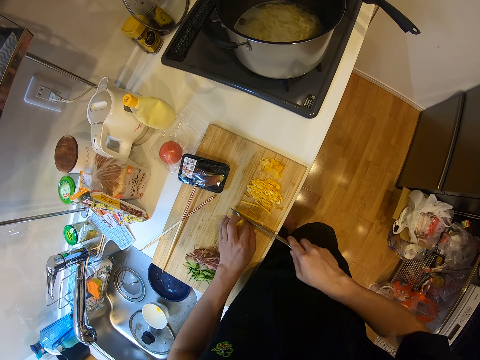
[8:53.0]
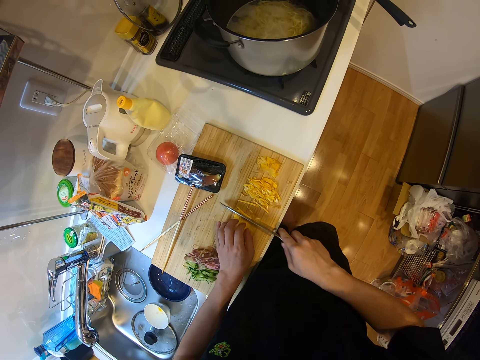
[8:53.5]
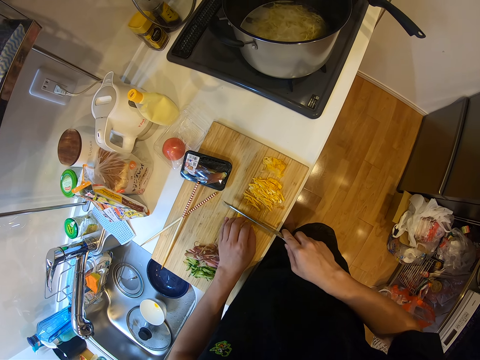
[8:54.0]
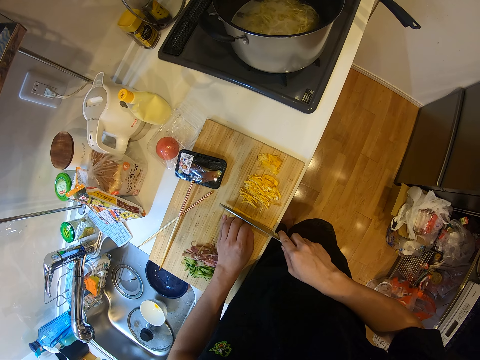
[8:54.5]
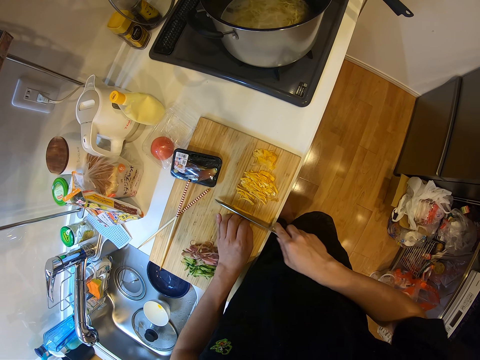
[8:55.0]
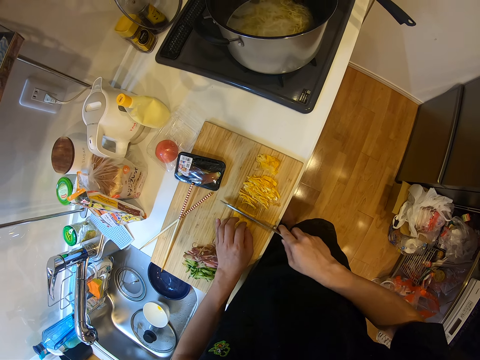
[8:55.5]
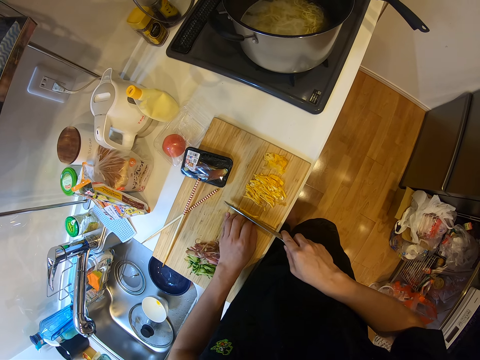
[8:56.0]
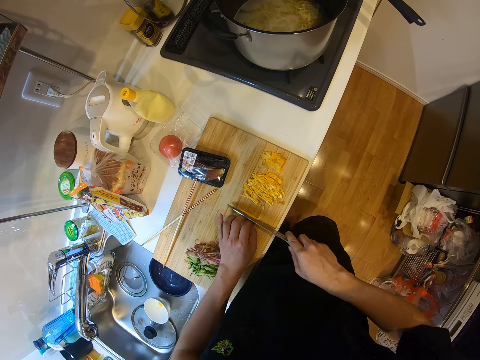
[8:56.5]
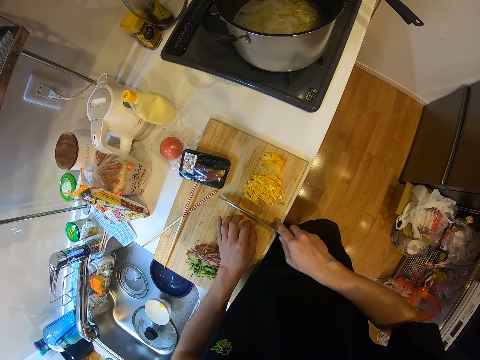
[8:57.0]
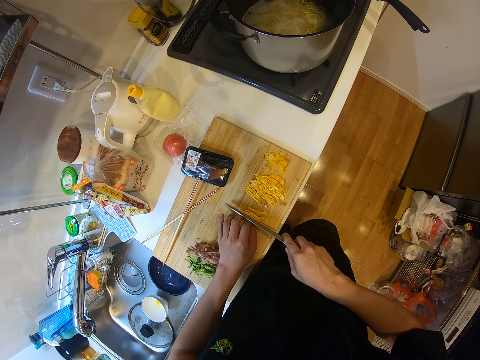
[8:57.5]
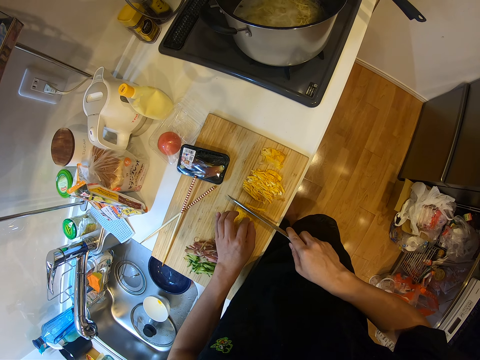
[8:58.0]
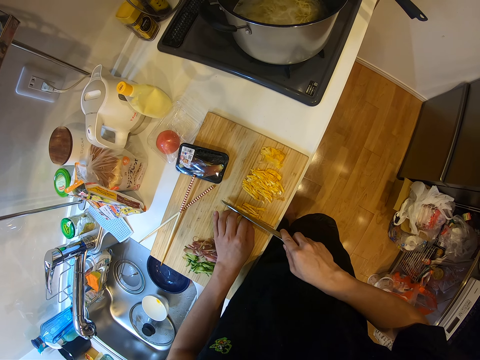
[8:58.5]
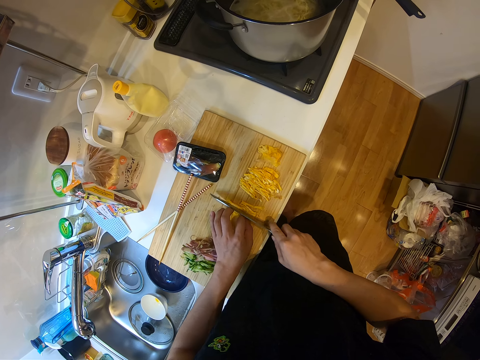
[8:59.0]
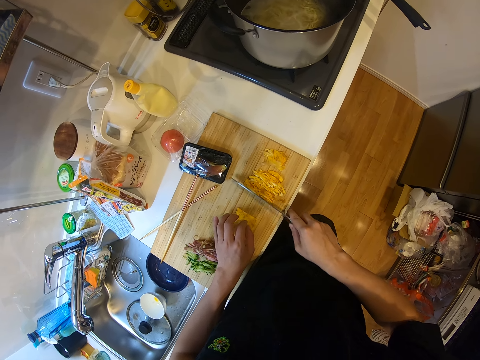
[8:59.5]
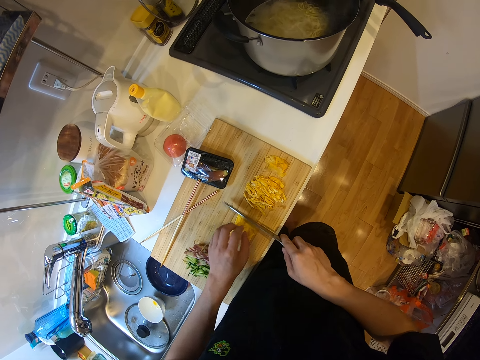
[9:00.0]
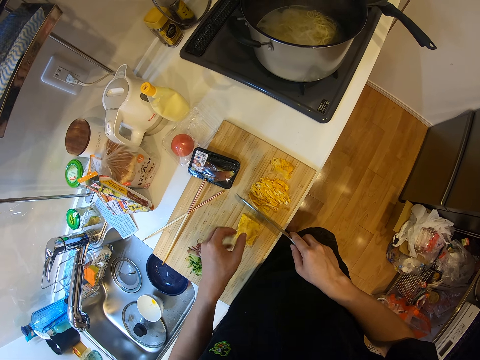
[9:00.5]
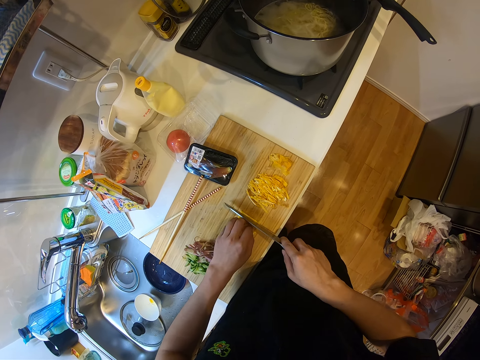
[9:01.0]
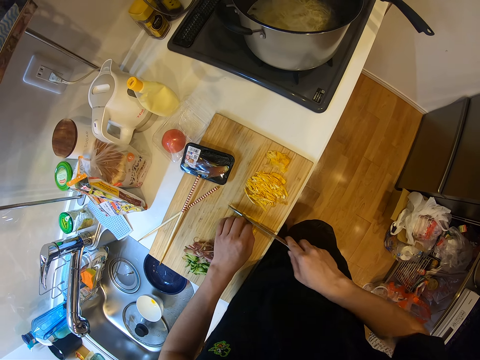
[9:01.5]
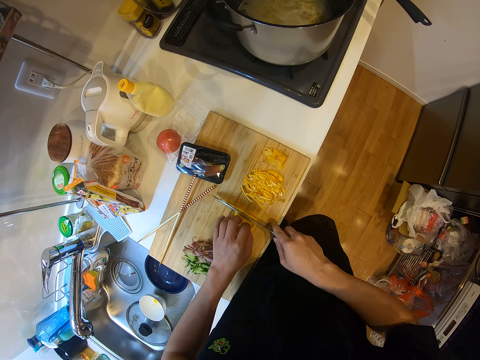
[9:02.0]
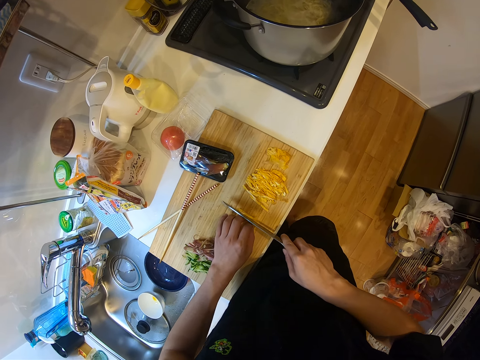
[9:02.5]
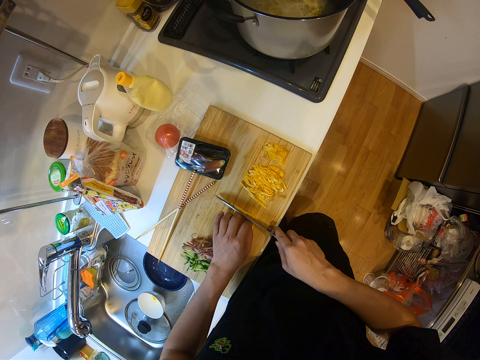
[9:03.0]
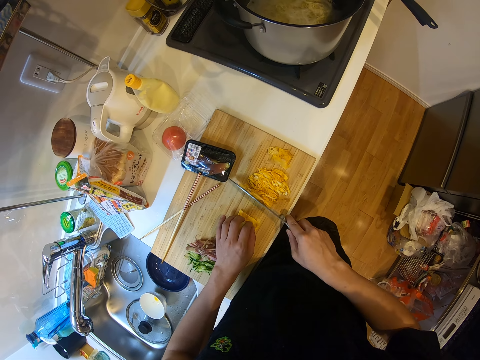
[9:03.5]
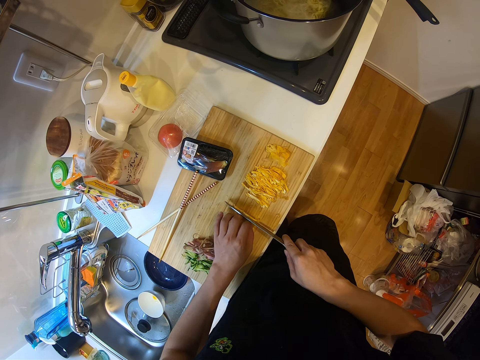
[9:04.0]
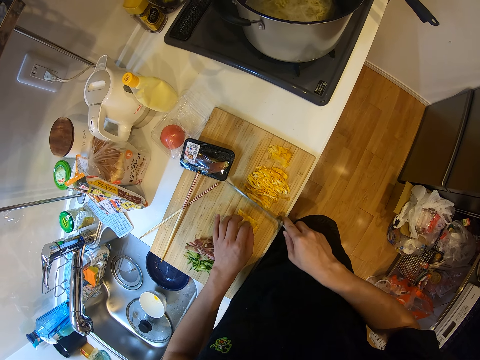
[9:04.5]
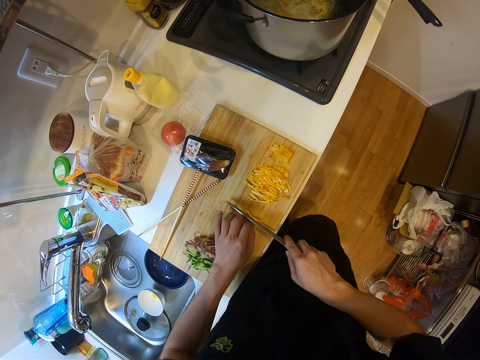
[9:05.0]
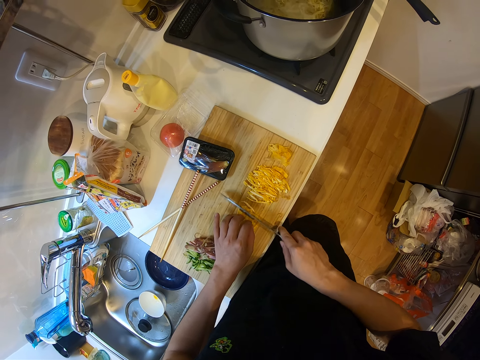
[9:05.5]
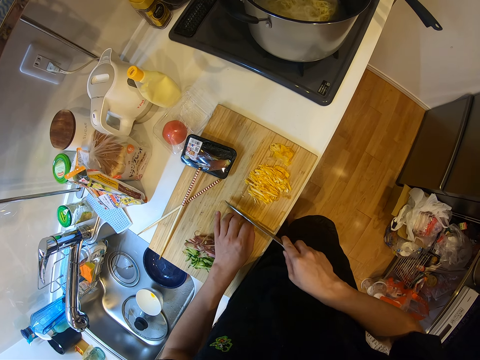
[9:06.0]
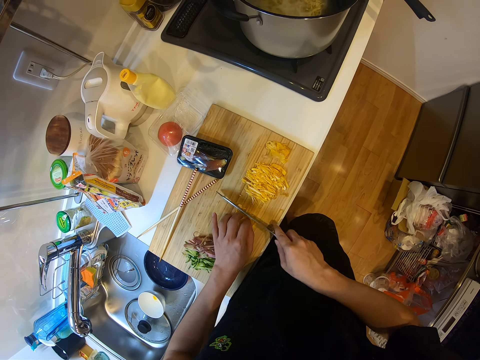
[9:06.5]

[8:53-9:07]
The camera wearer unhands the fried egg. They shake a hand. They hold the fried egg and cut the fried egg with the knife.

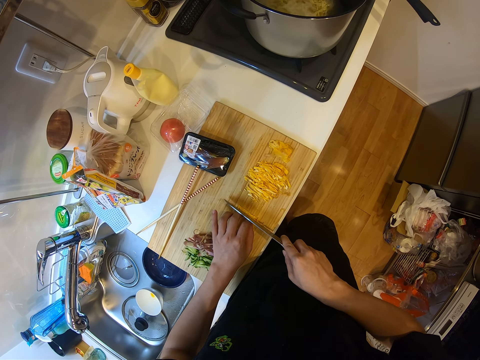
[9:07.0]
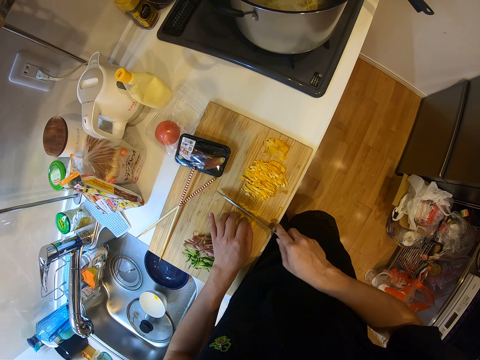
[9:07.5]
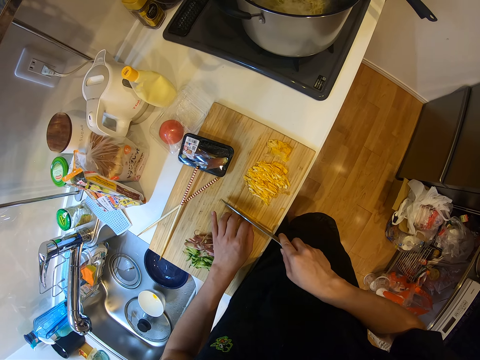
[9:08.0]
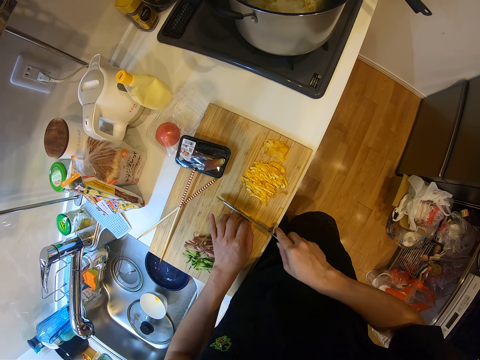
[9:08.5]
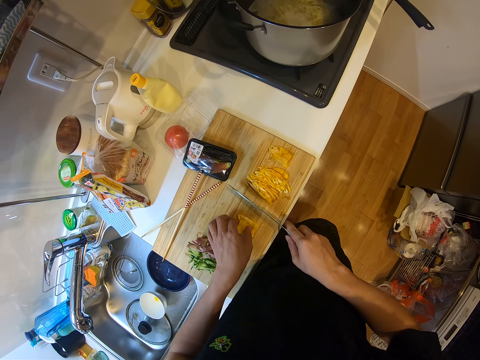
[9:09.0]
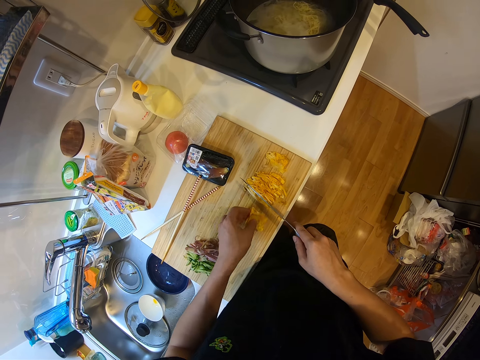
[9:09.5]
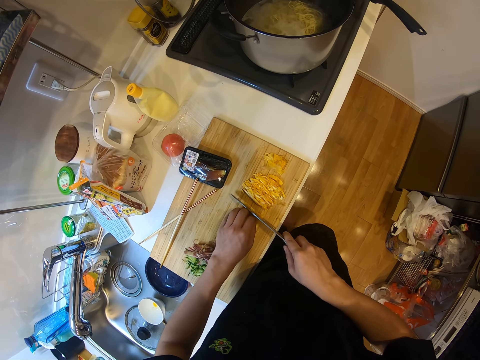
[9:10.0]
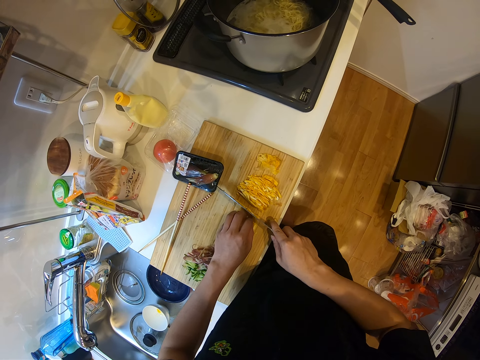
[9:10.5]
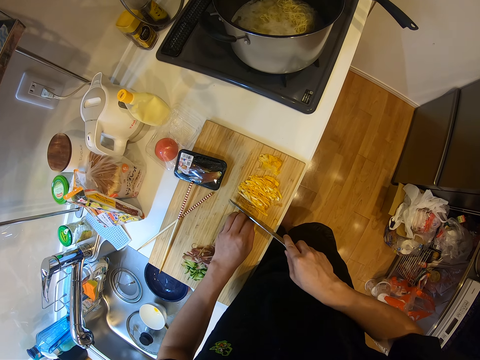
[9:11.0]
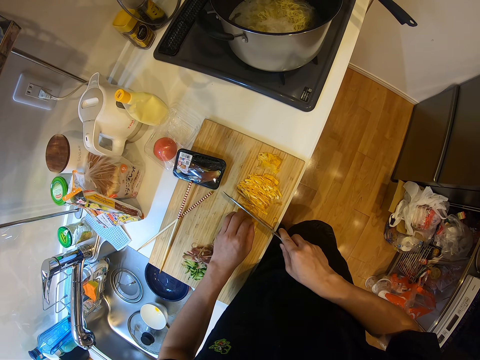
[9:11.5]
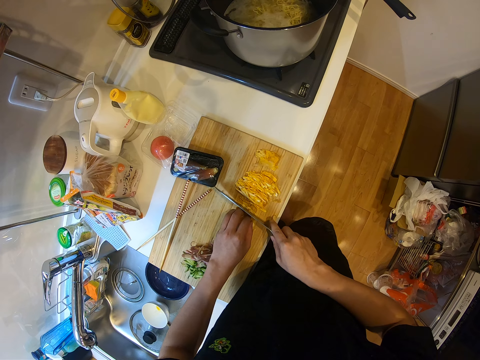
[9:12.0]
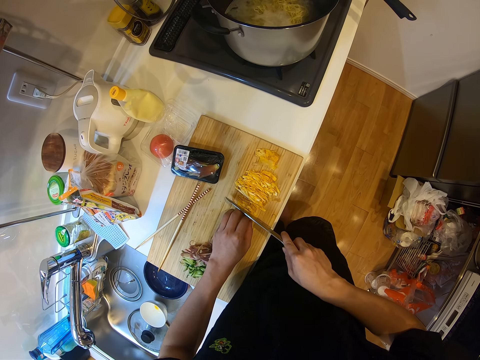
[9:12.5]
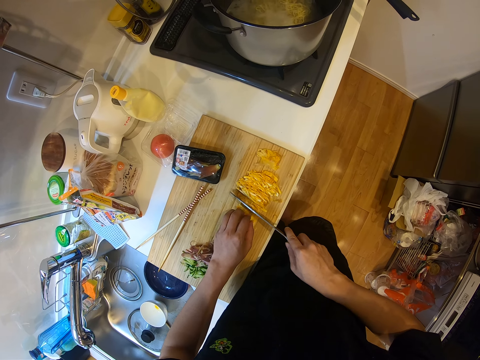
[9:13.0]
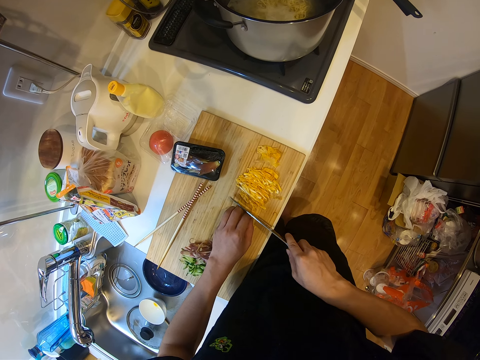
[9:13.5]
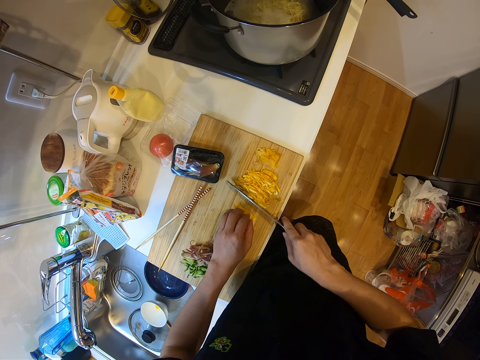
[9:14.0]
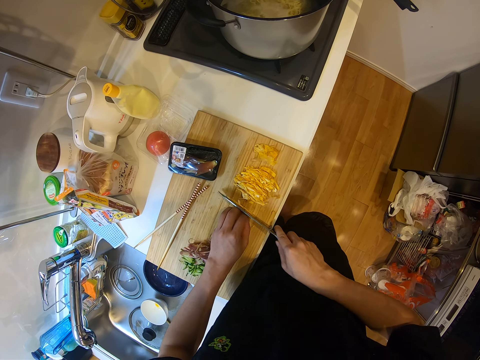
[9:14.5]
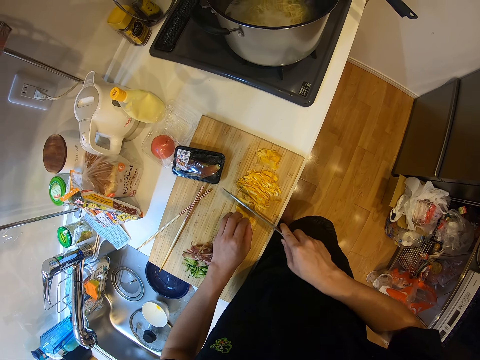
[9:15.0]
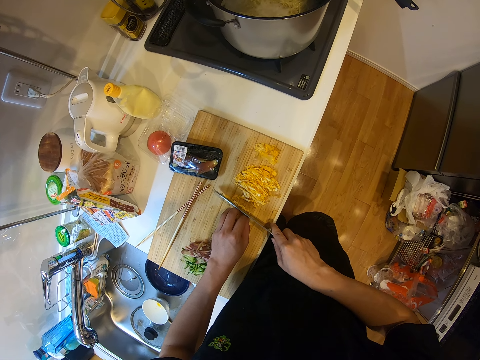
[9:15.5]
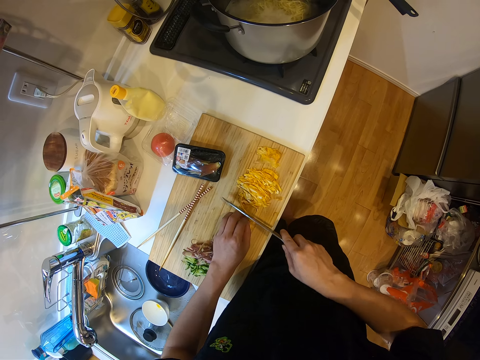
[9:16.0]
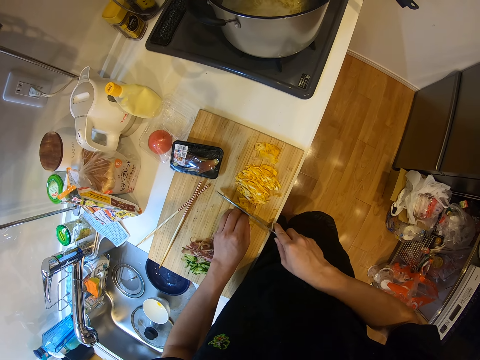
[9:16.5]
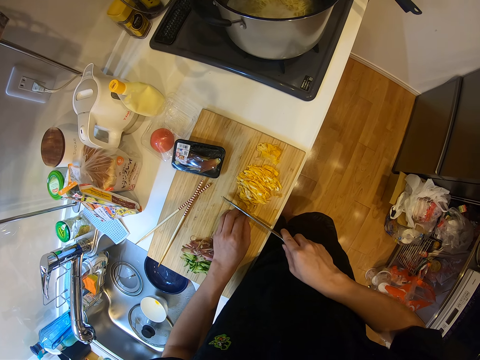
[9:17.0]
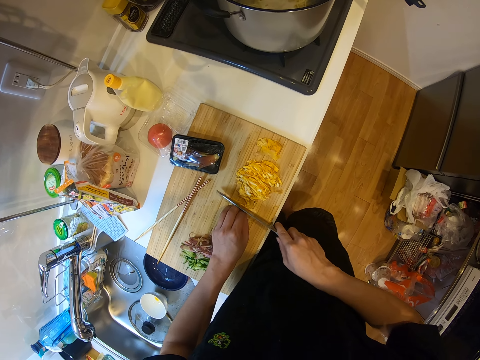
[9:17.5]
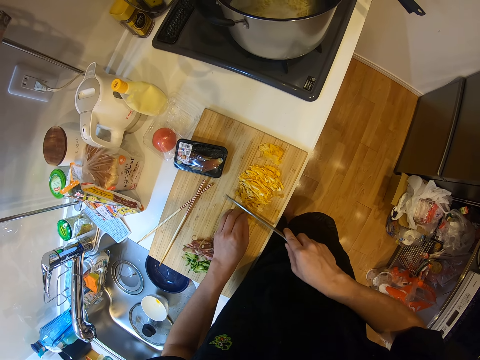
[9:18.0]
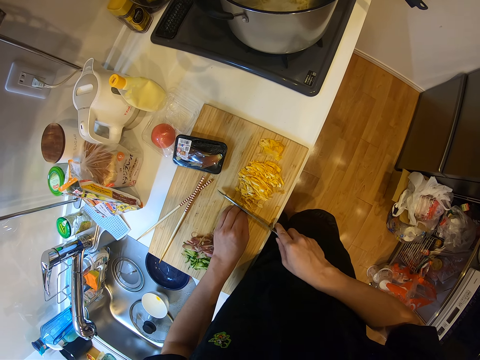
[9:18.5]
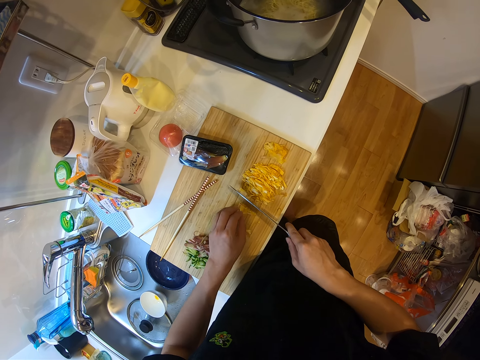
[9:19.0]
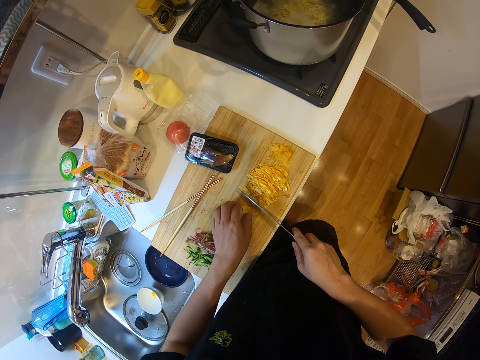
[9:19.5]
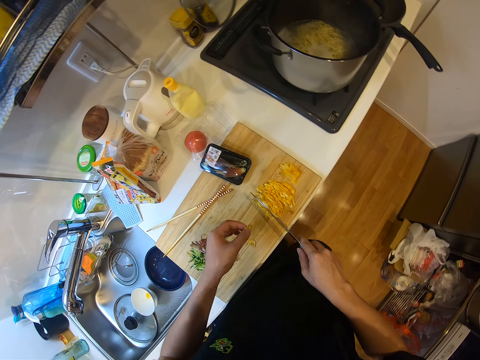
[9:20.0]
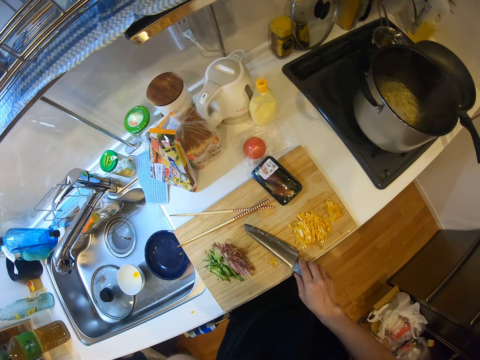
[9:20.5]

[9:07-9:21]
The camera wearer picks up the fried egg. They place the fried egg on the wooden chopping board. They cut the fried egg with the knife. They pick up something. They eat something.
